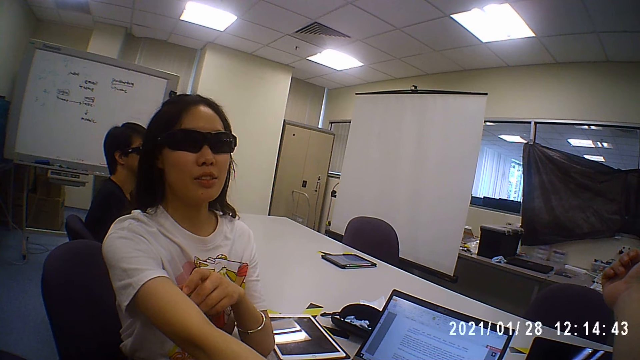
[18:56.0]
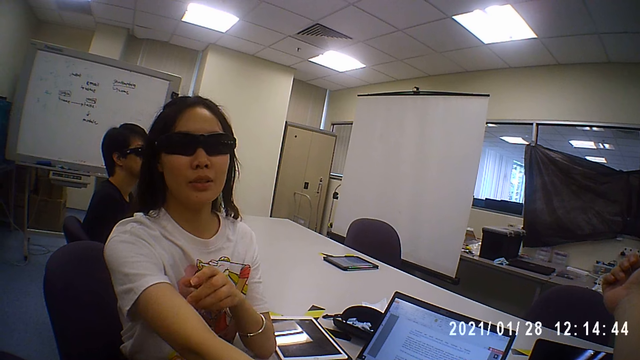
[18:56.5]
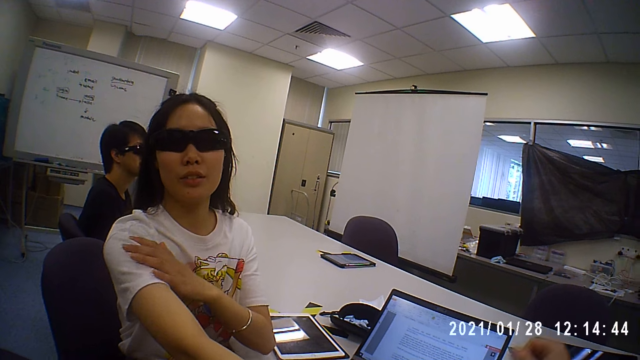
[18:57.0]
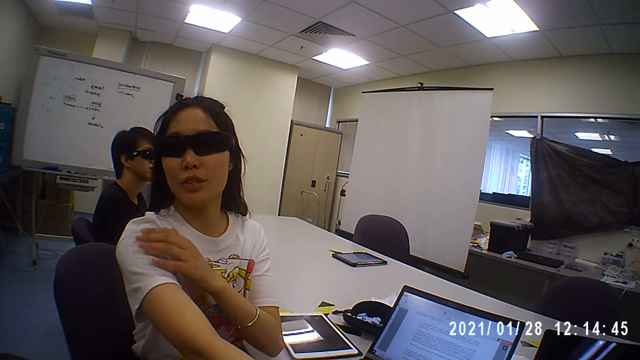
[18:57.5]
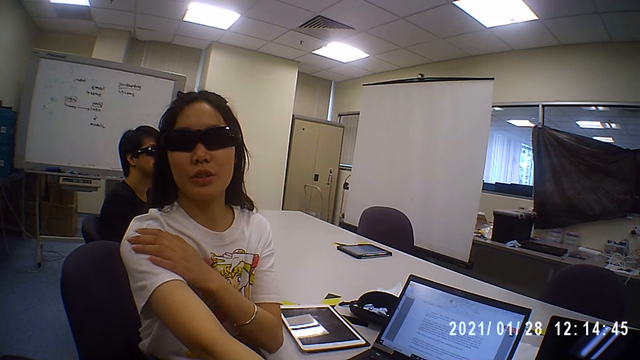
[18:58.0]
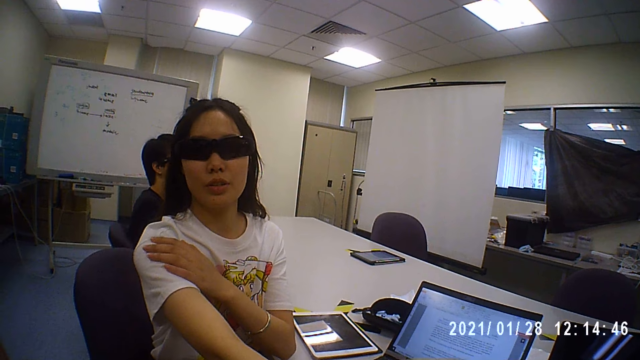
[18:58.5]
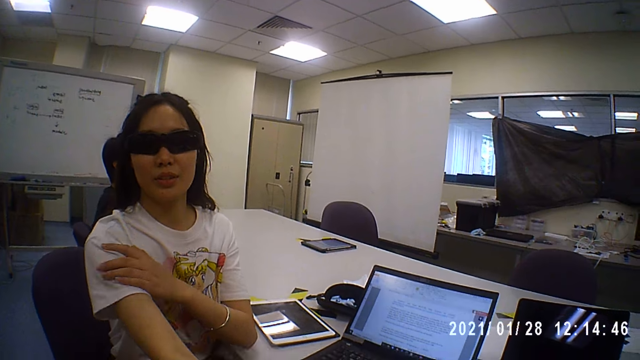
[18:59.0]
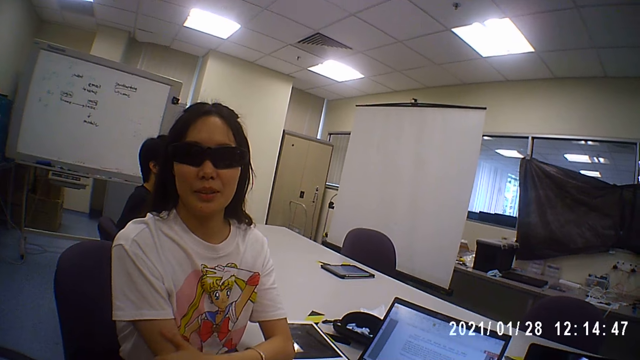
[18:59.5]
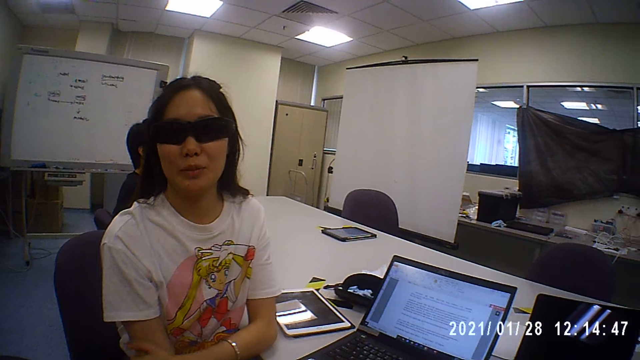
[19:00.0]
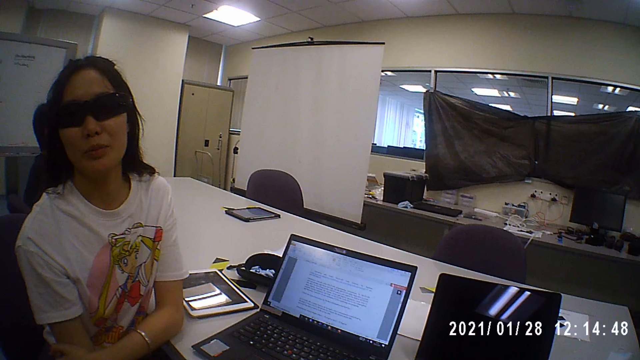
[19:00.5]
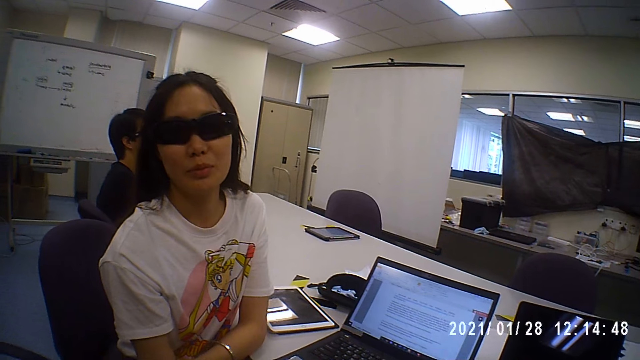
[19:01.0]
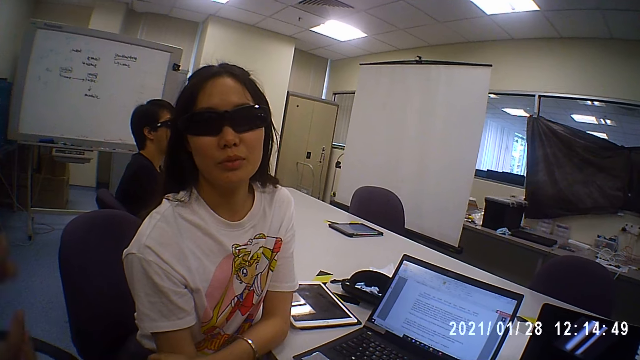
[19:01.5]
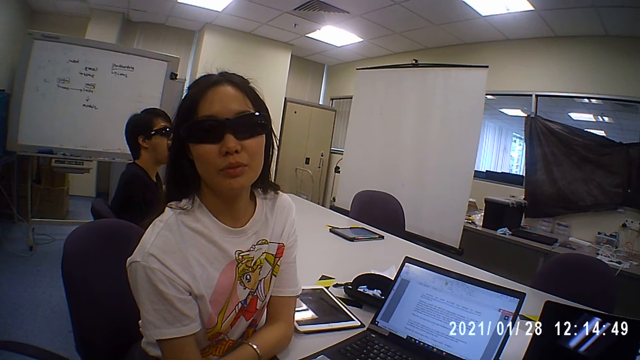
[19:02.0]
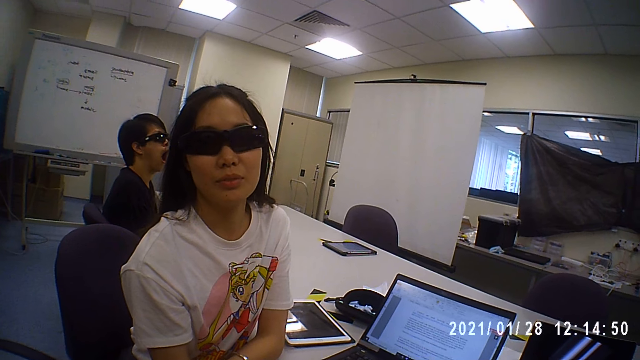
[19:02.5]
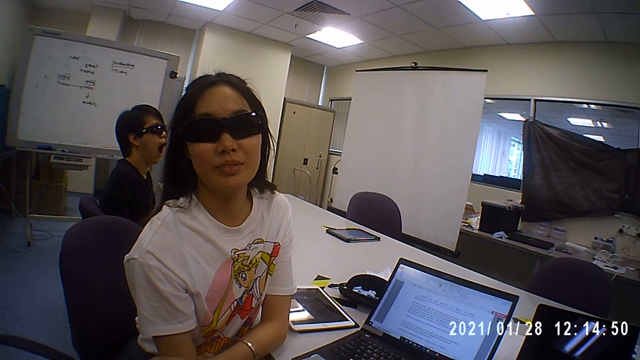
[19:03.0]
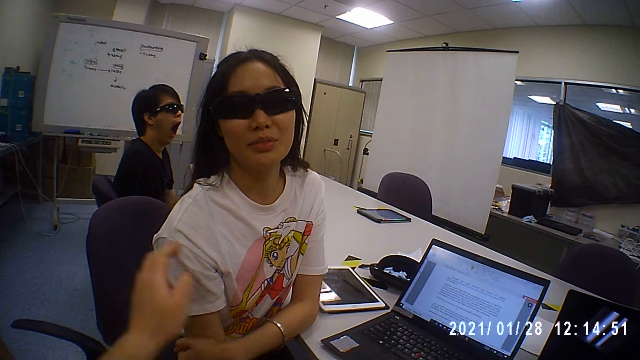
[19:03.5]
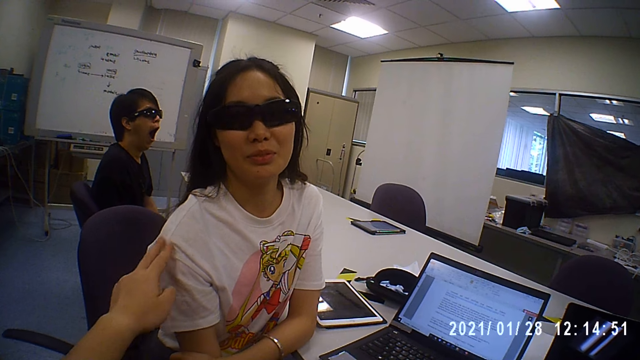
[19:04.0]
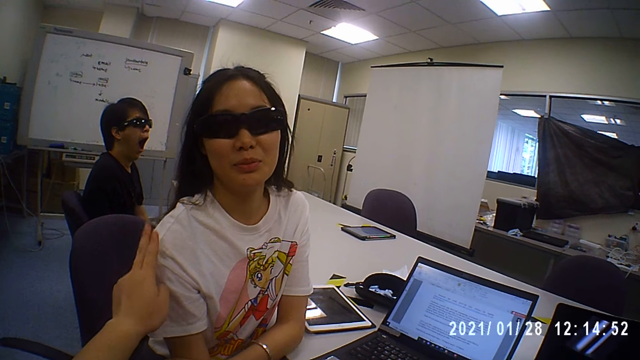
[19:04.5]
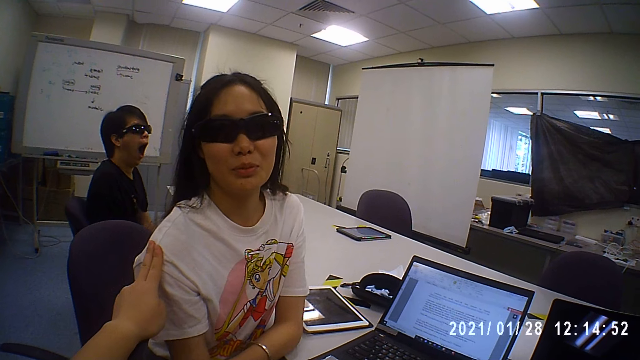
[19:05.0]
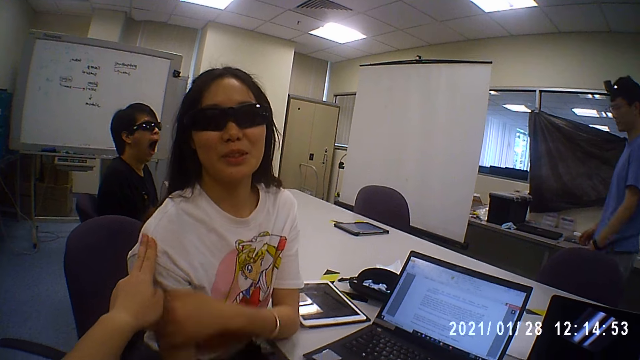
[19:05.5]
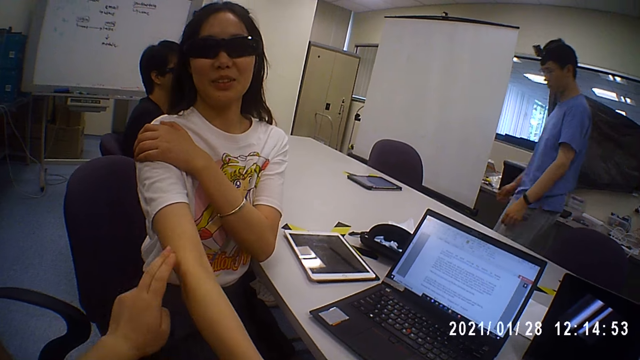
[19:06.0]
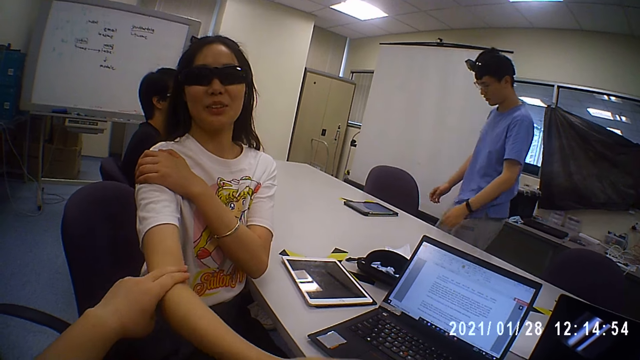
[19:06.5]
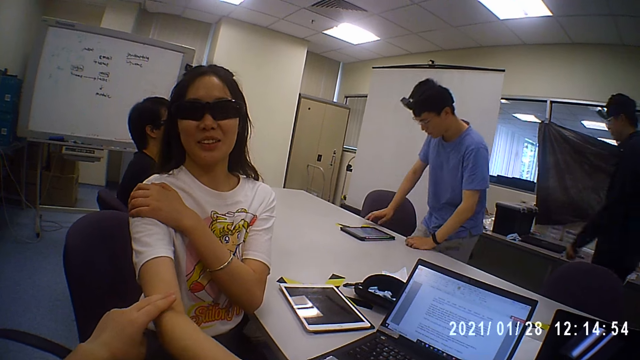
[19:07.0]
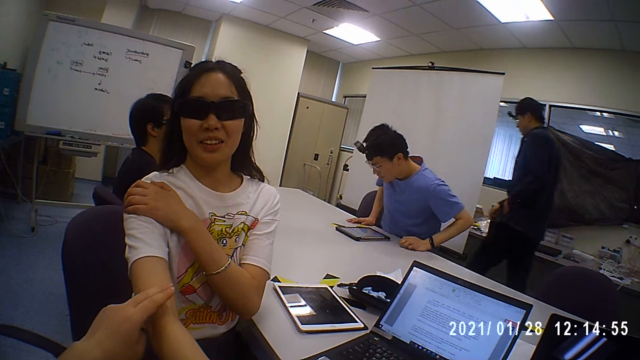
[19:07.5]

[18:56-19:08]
A person taps her right shoulder. The camera wearer taps the person's shoulder. They tap the person's elbow.

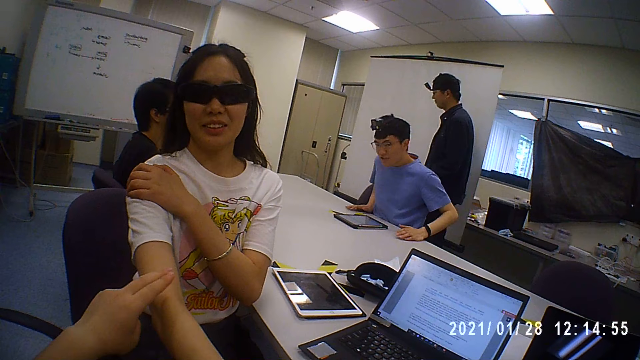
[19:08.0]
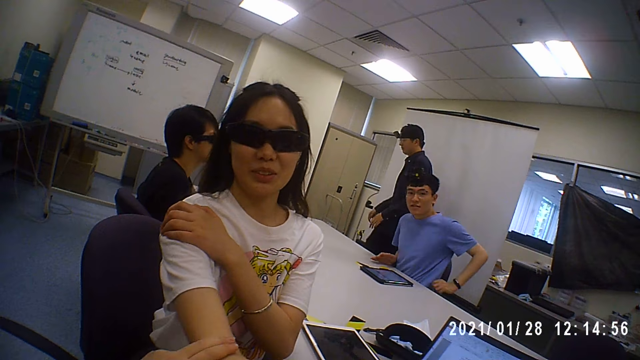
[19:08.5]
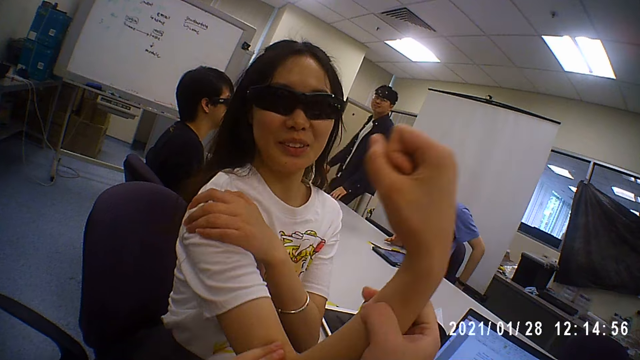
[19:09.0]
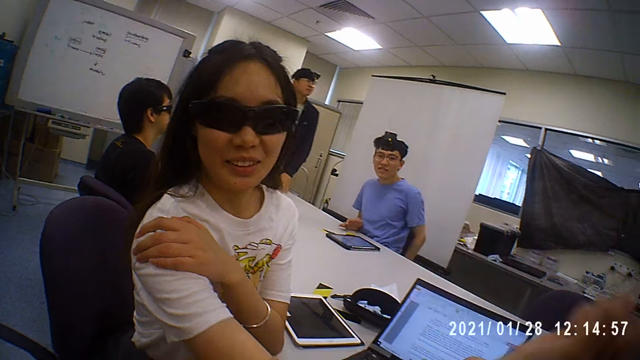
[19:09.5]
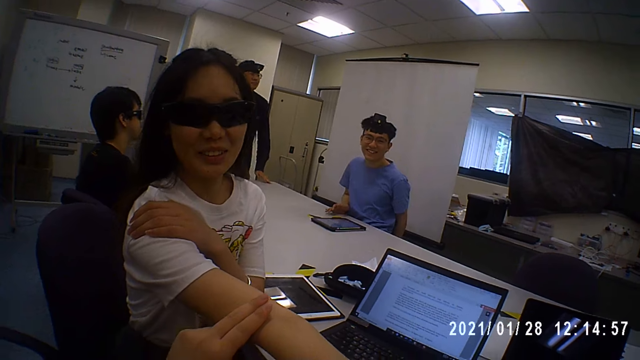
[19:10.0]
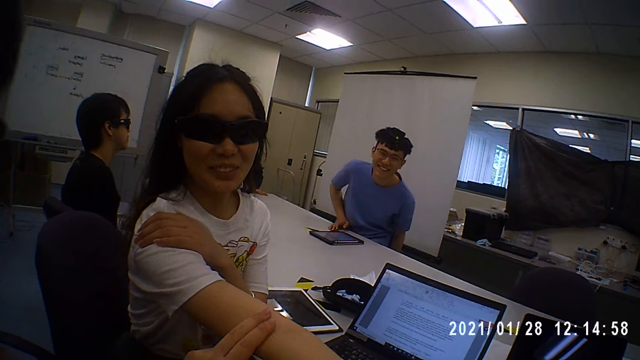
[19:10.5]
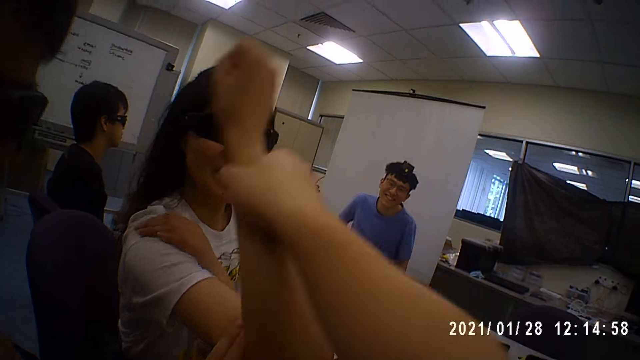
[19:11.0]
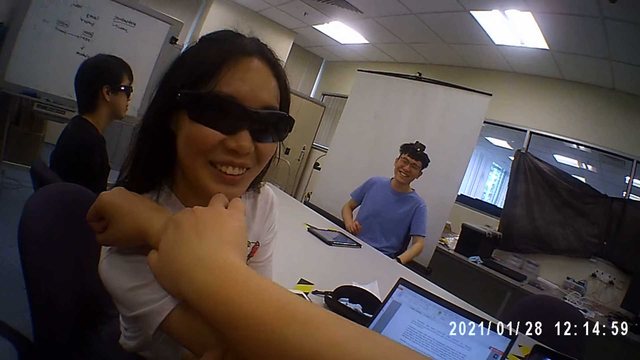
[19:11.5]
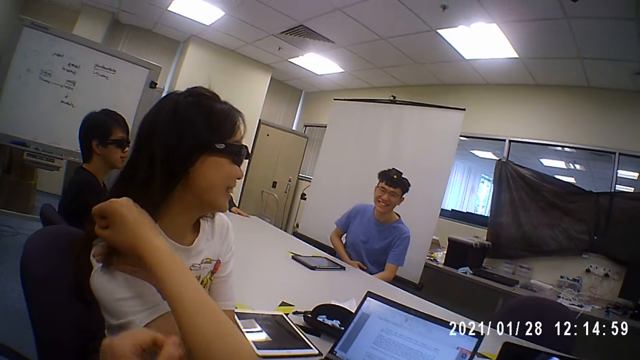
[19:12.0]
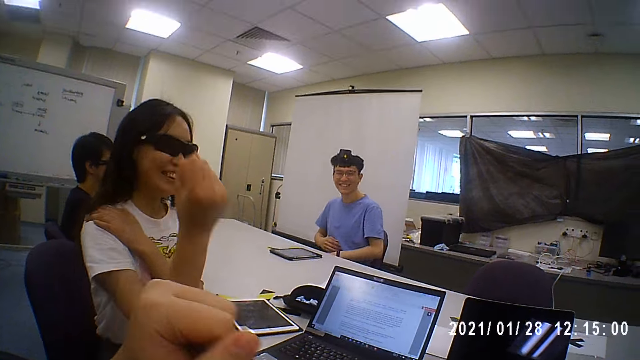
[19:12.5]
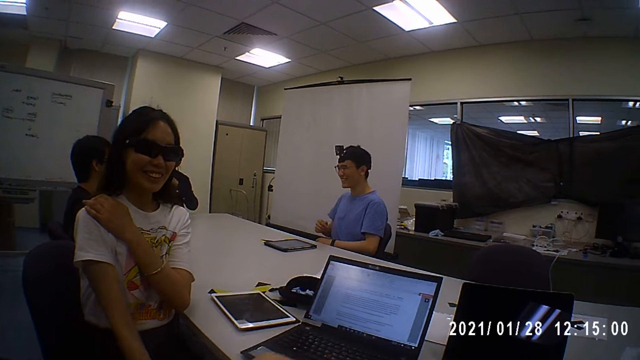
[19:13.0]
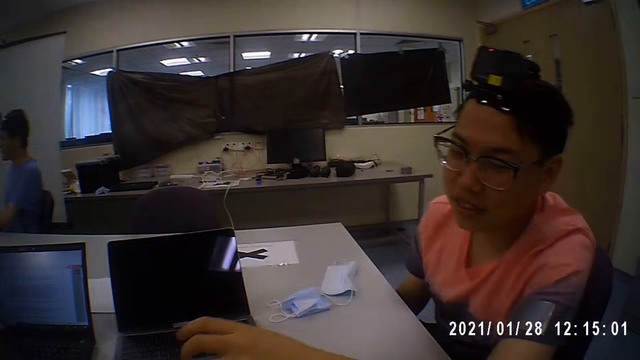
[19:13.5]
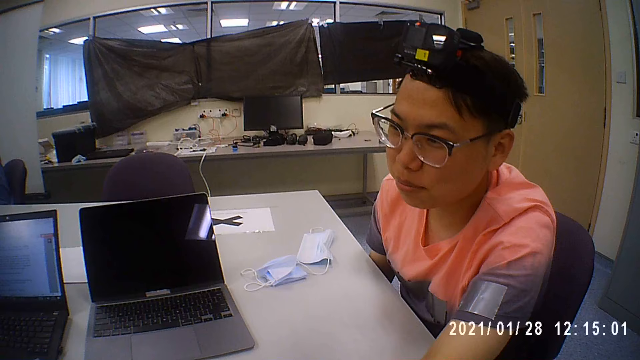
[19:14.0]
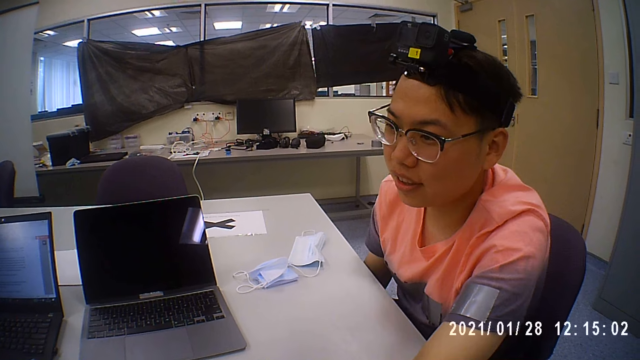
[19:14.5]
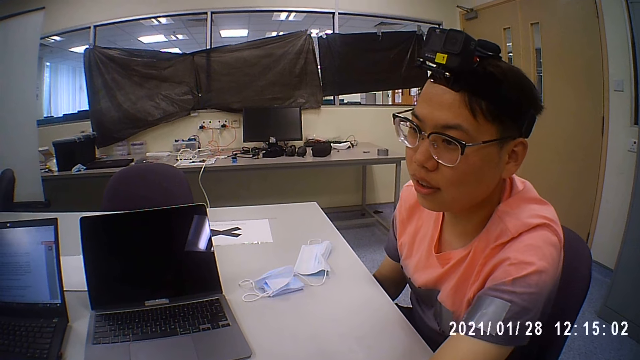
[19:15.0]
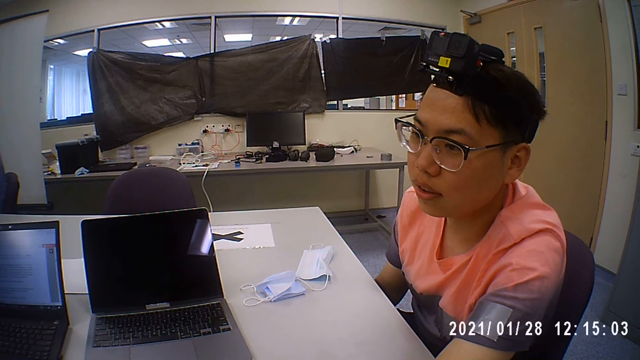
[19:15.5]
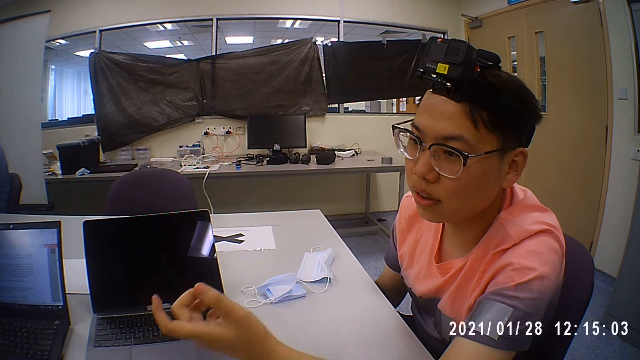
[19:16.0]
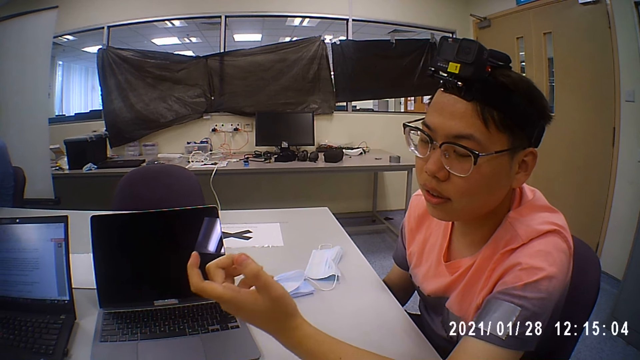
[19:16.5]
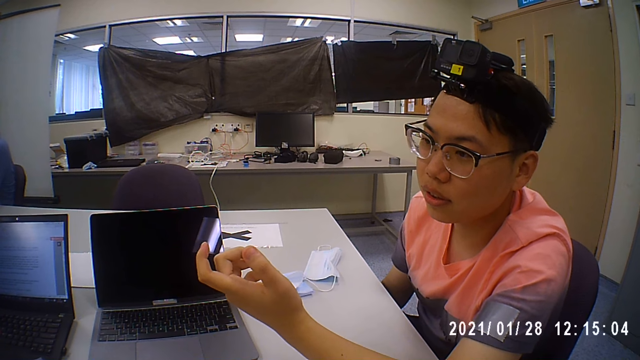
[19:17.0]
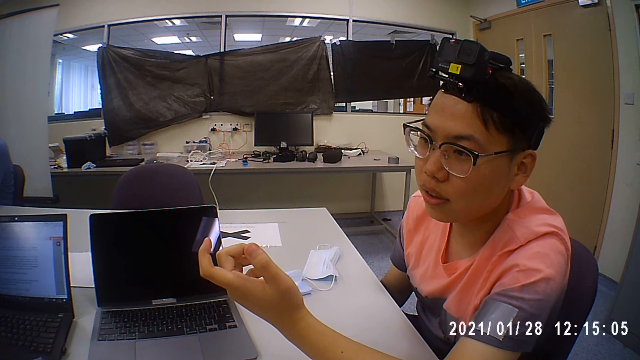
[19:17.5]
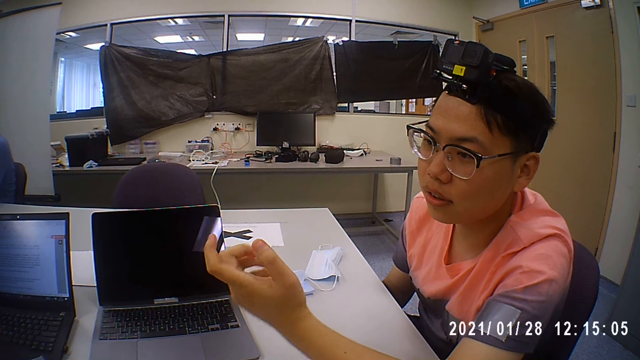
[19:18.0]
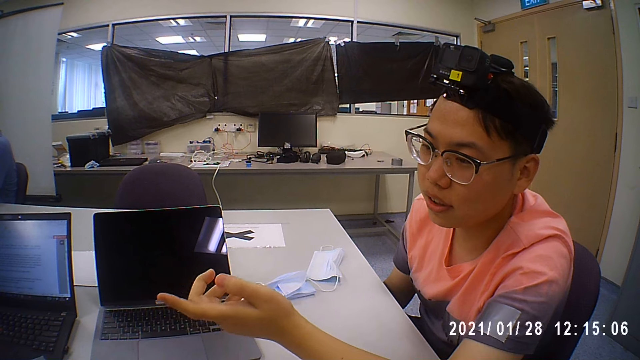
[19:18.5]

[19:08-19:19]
The camera wearer folds a person's right hand. They are twisting the person's hand. They discuss with the person and others.
